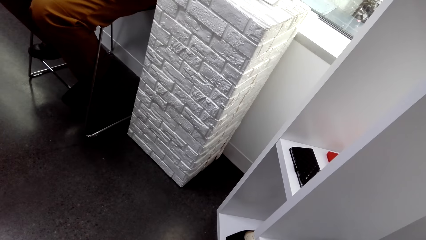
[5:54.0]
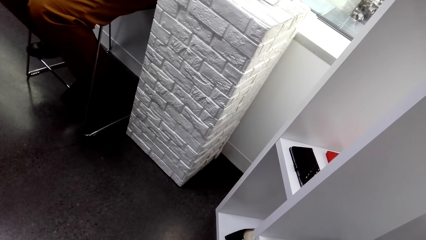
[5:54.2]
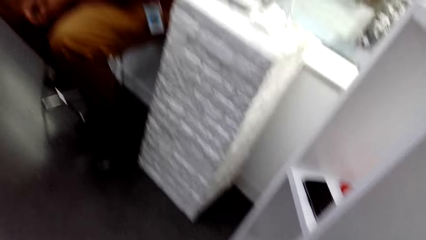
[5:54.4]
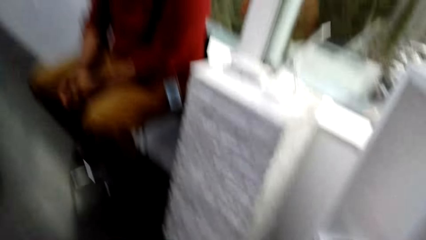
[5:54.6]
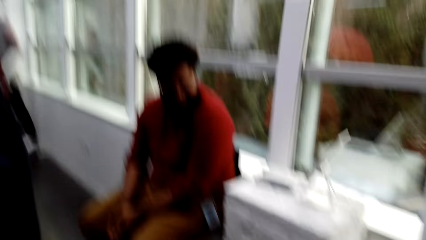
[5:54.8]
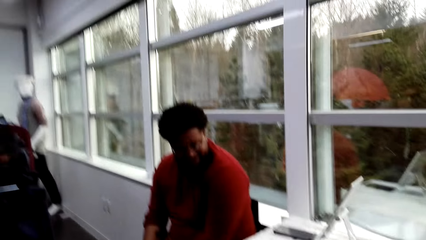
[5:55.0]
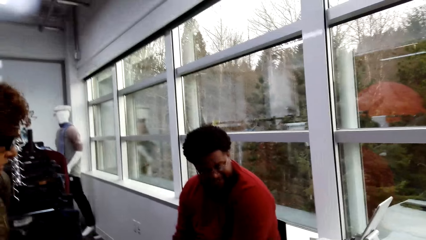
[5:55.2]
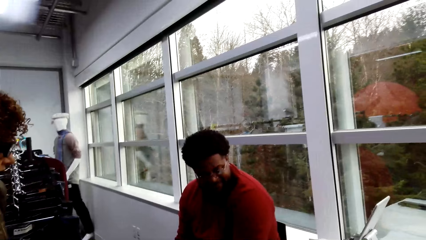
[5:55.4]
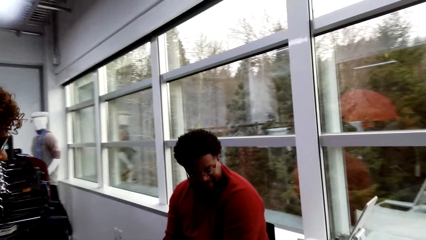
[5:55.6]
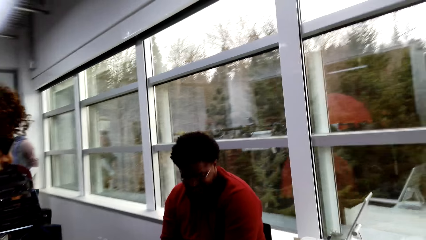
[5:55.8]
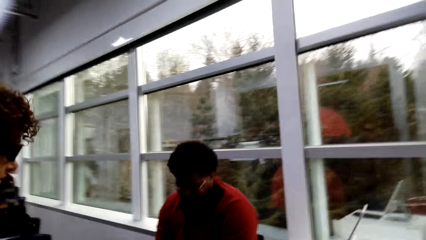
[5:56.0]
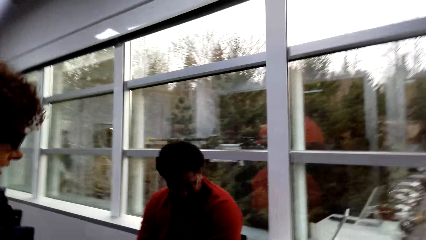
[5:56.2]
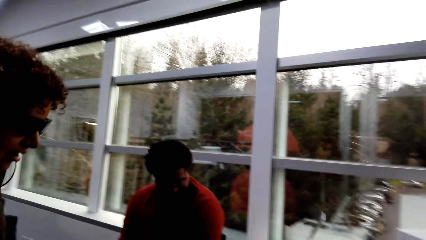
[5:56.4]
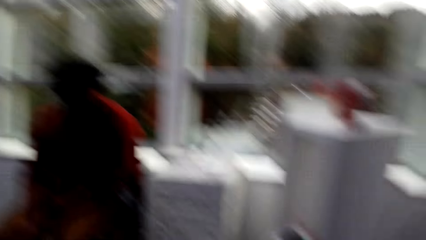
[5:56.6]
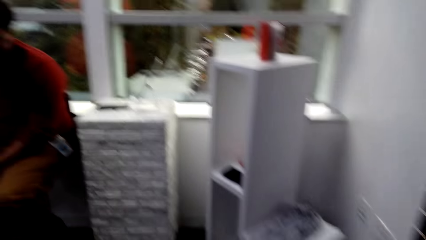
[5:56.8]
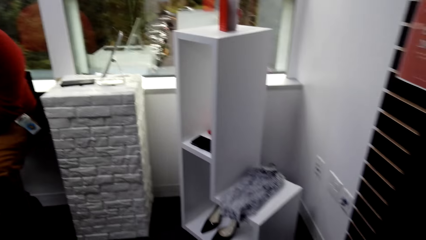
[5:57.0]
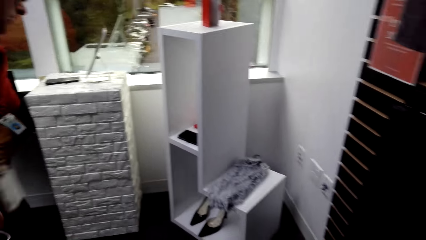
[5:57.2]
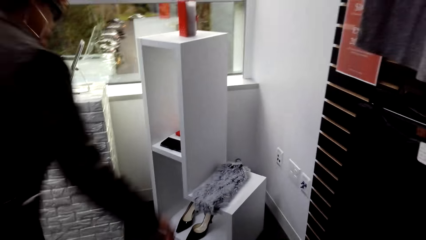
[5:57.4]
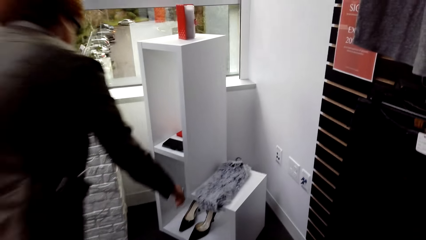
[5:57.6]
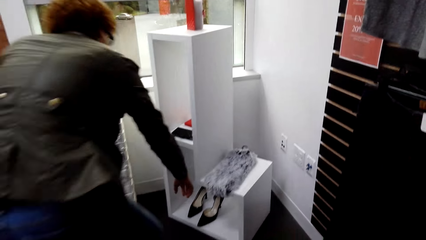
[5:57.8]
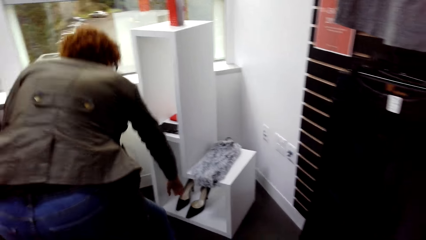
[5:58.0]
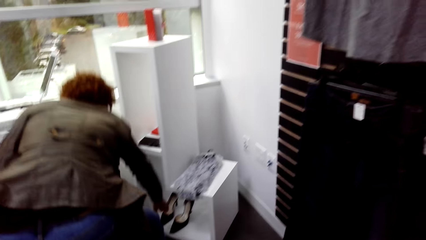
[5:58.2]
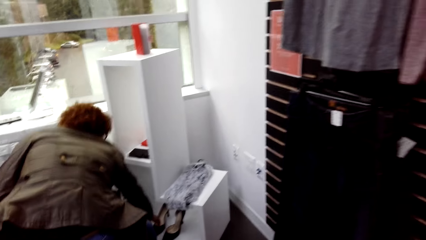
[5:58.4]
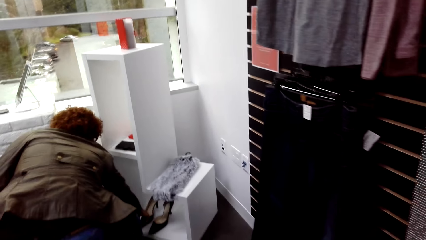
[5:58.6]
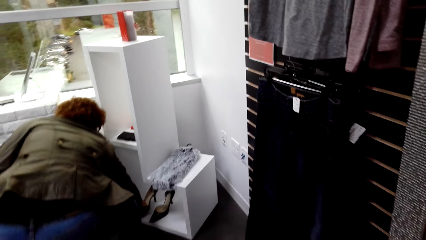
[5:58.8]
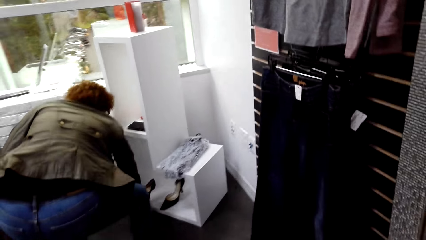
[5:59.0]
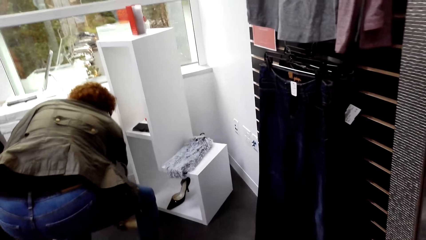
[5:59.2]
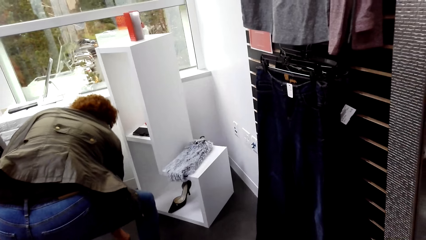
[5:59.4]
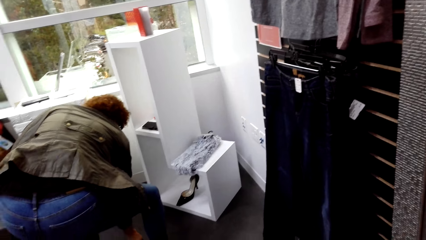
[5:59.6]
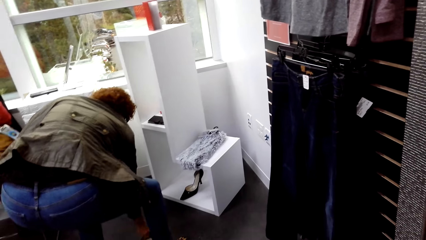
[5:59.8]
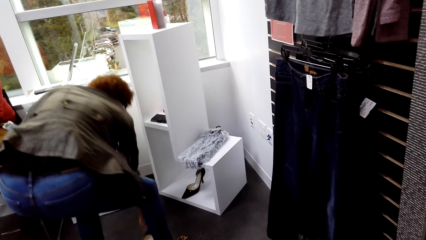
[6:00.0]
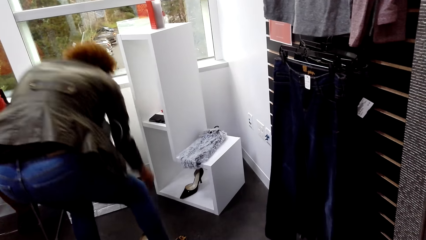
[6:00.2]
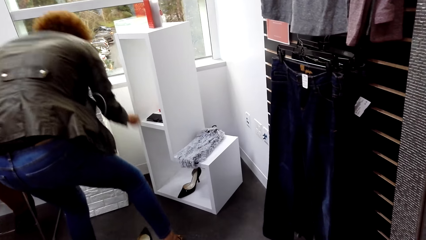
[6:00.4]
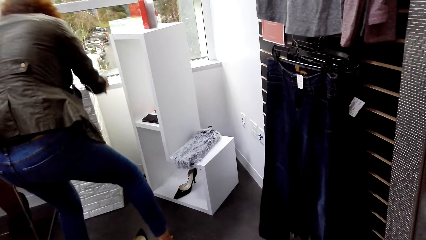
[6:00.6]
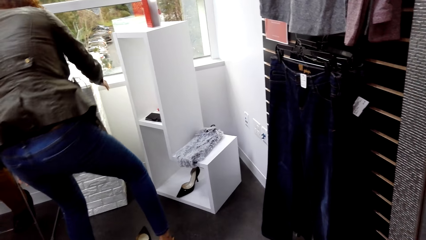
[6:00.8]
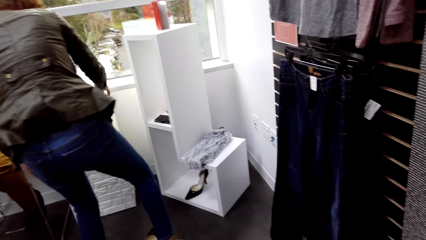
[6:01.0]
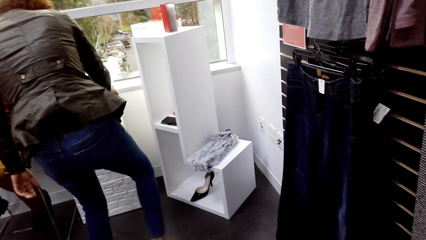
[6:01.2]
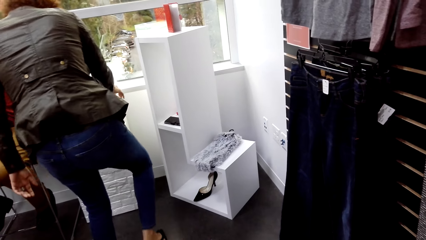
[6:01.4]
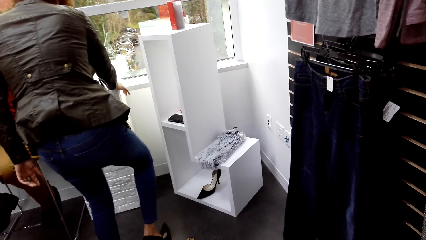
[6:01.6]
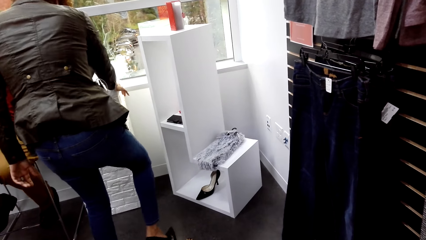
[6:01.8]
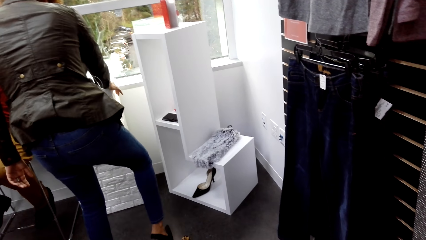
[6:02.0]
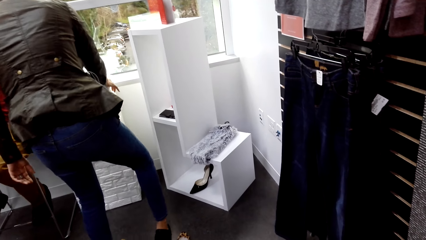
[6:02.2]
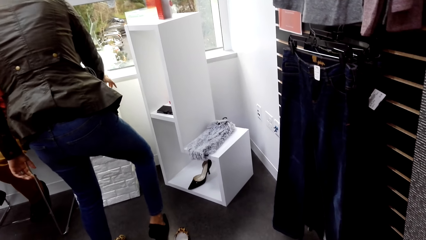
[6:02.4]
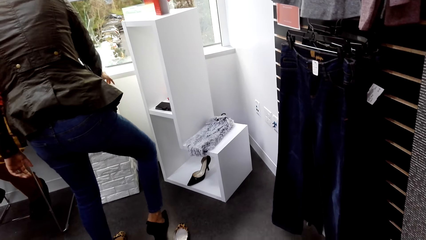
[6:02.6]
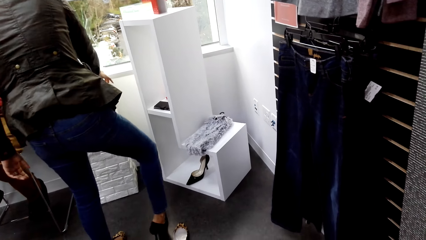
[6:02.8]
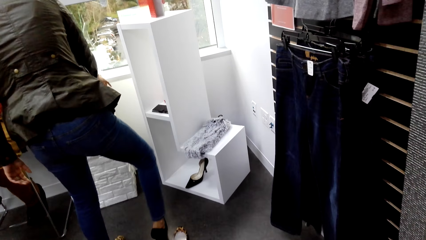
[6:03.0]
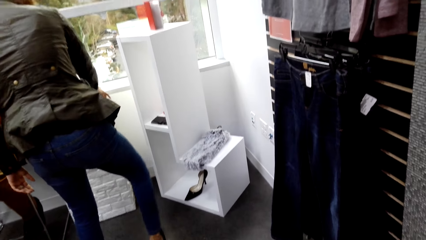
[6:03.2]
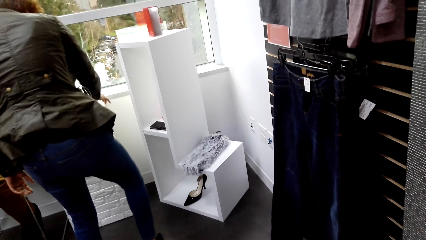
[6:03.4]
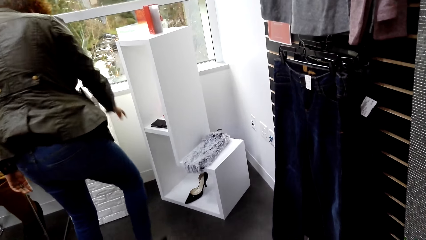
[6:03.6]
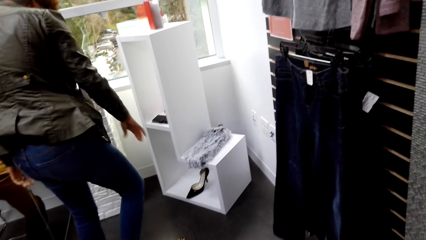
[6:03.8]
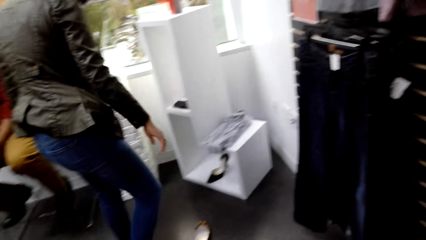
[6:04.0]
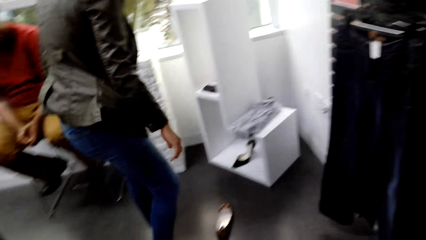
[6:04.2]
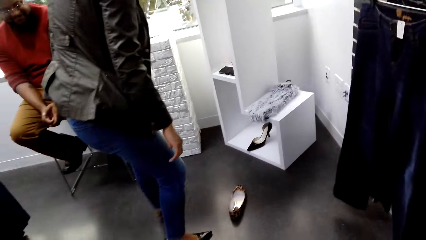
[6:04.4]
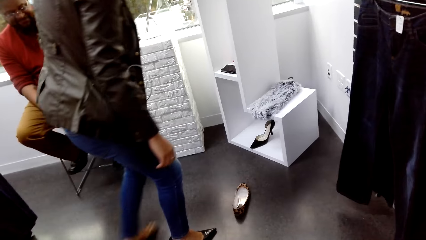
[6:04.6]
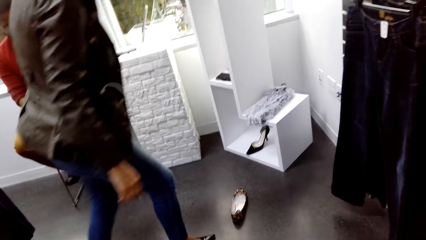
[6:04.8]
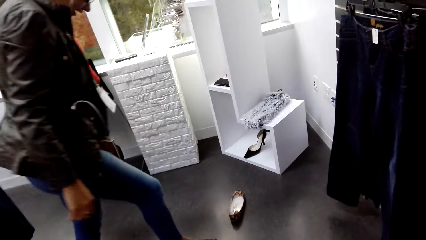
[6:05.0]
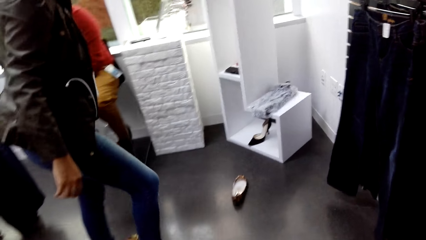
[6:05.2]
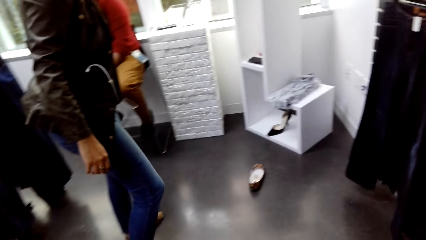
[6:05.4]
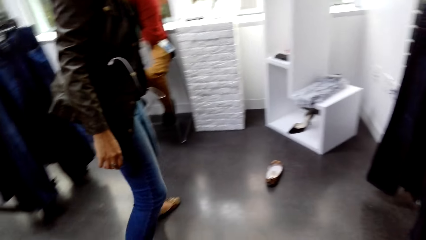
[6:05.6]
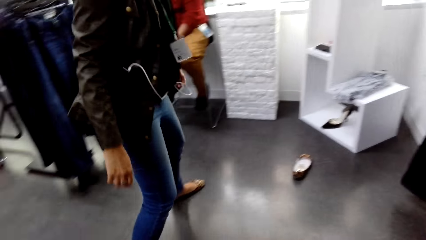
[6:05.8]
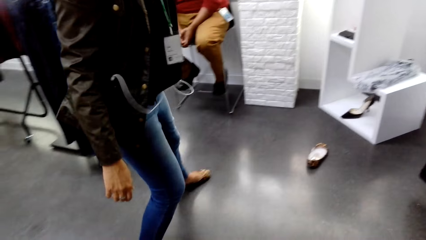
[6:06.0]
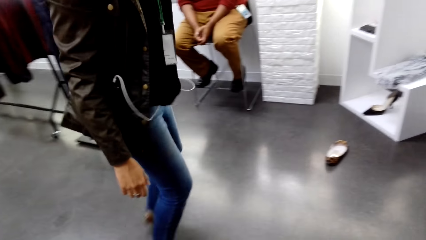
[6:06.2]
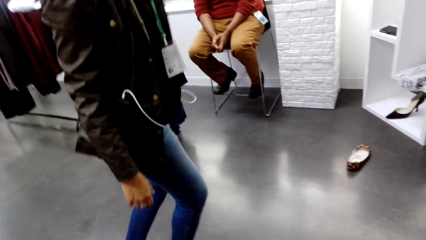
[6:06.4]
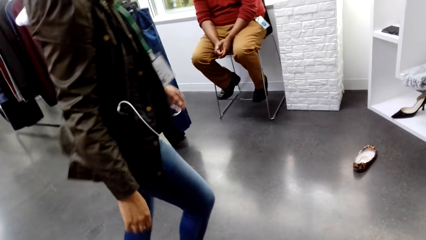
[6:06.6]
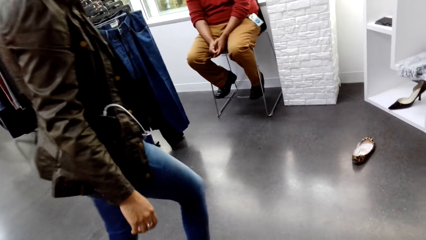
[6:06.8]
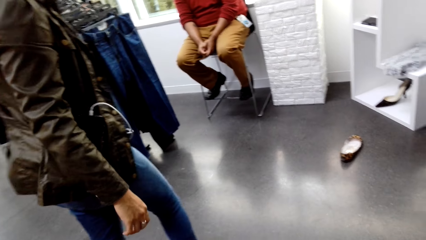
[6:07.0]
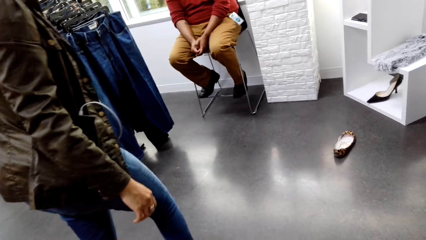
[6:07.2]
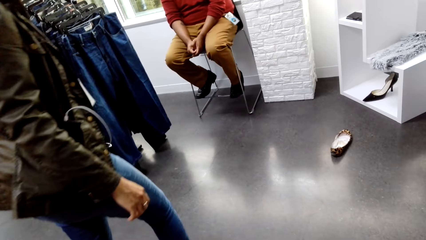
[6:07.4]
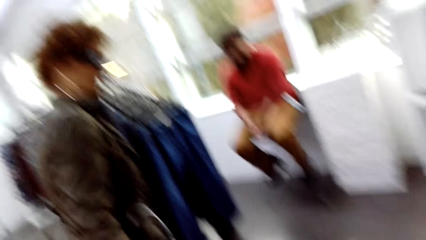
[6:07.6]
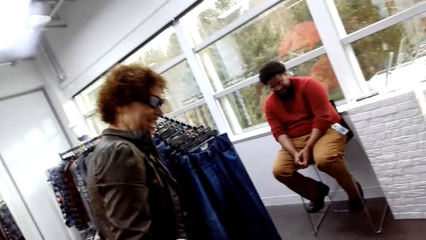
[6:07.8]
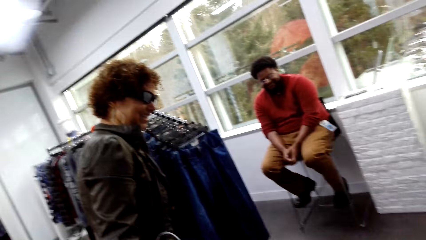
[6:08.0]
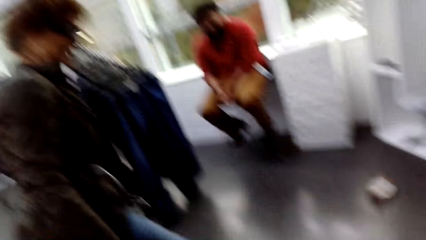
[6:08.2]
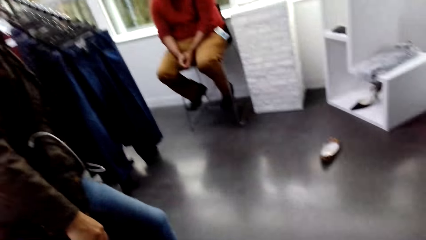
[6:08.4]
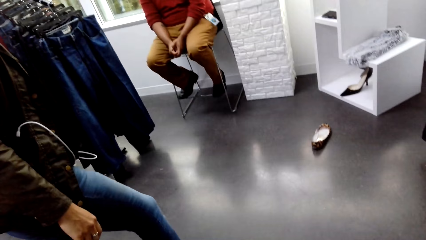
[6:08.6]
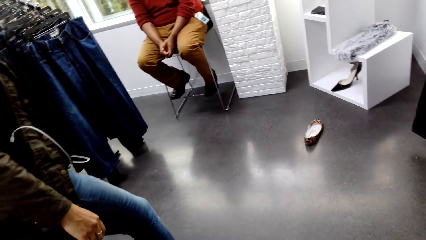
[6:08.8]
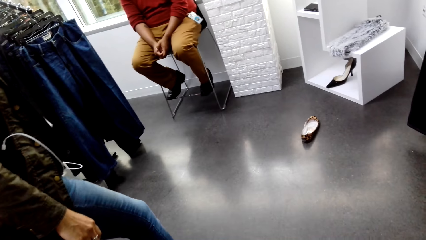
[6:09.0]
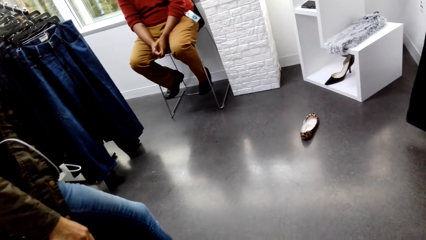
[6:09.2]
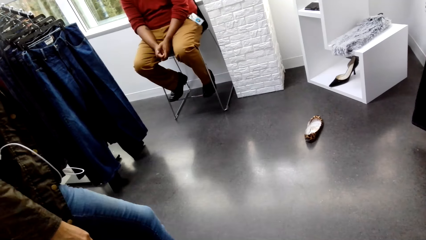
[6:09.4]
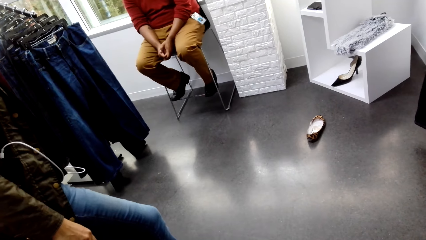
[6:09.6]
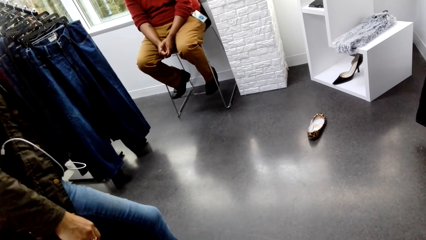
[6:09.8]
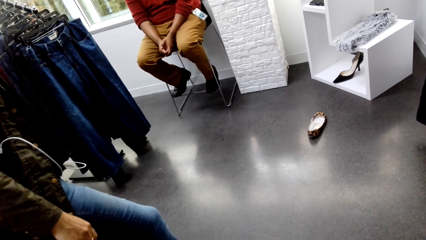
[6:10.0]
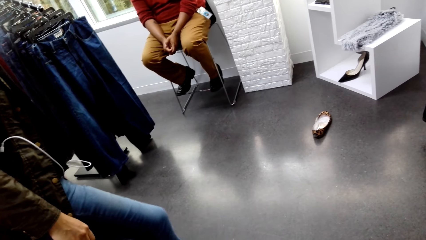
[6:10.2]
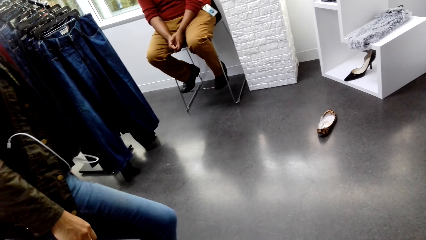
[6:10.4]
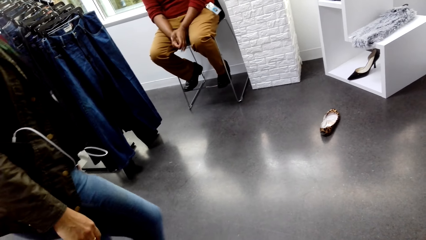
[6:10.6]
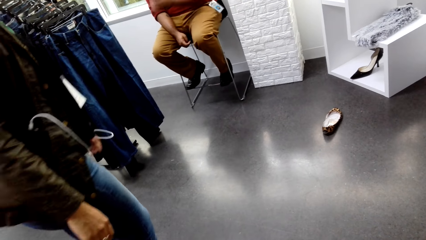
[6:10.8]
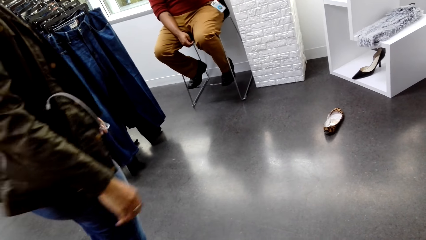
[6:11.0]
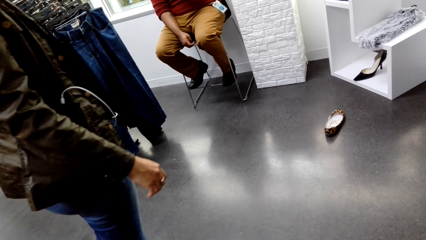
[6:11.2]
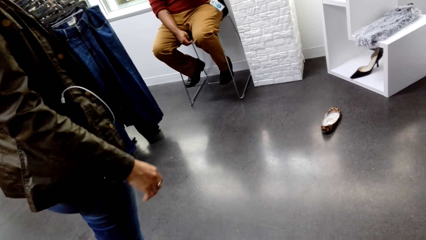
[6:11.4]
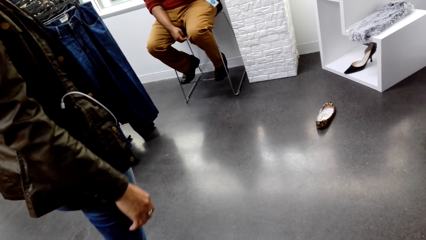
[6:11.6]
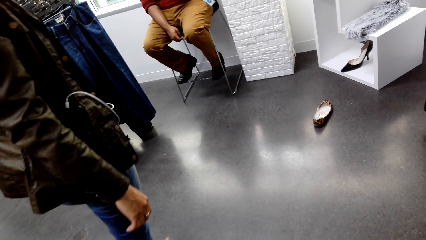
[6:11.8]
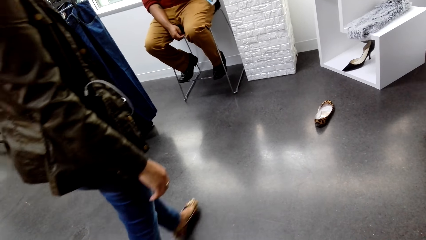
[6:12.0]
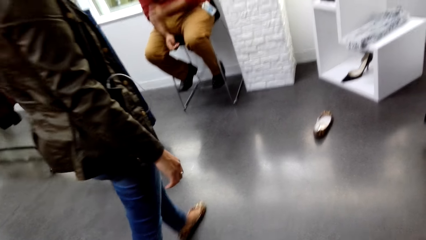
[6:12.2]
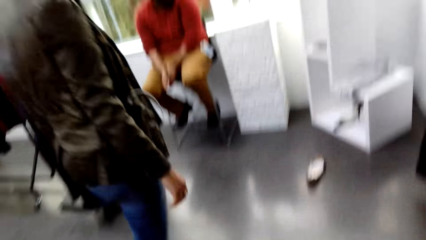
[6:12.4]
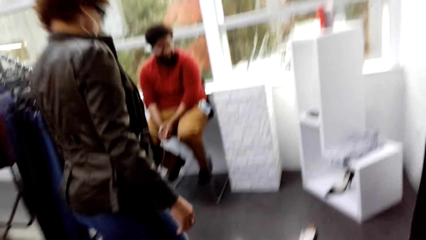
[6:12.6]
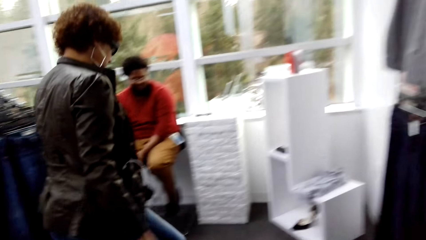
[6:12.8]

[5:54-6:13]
A woman picks up one of the pair of shoes. The woman fits the shoe. The camera wearer interacts with the woman.
